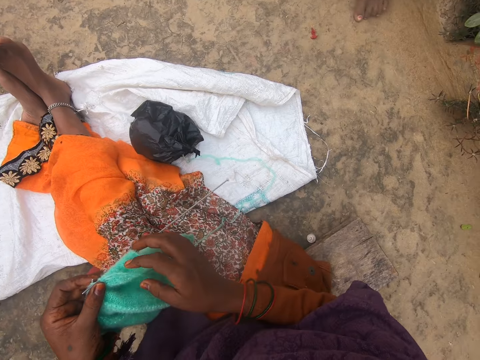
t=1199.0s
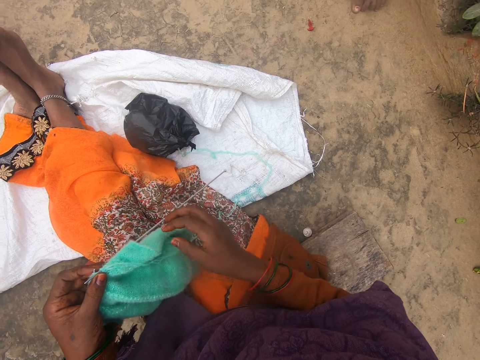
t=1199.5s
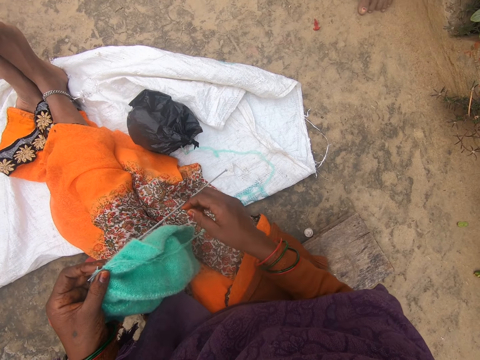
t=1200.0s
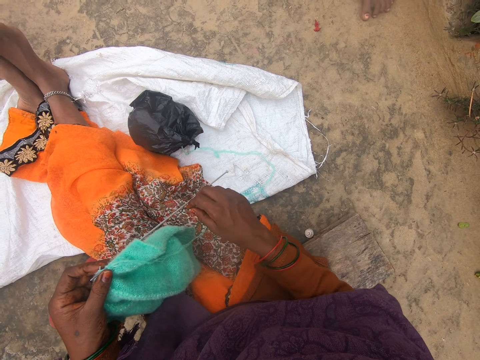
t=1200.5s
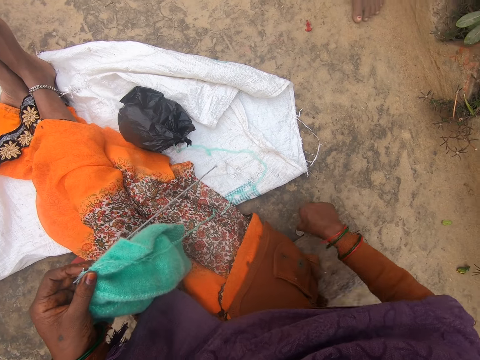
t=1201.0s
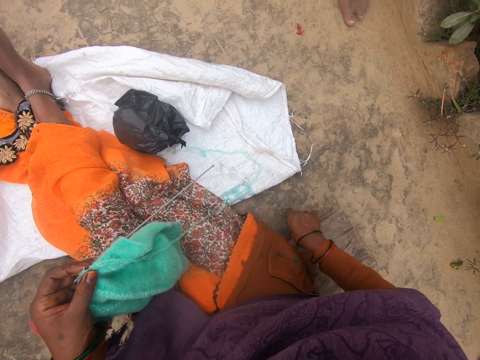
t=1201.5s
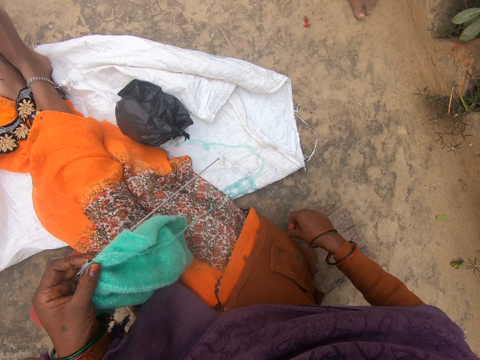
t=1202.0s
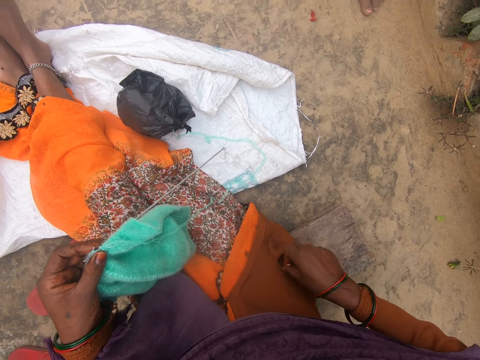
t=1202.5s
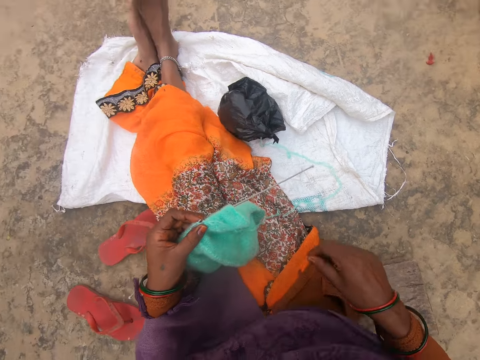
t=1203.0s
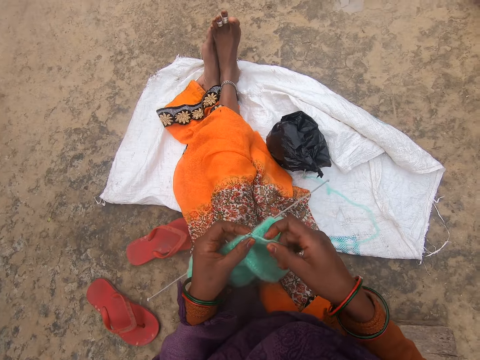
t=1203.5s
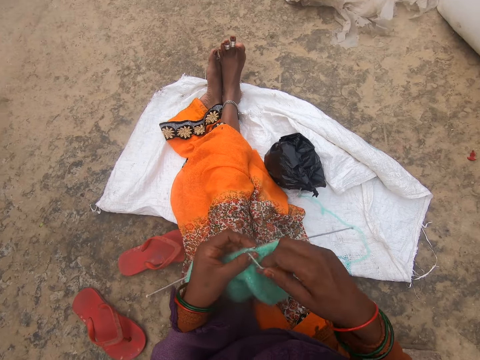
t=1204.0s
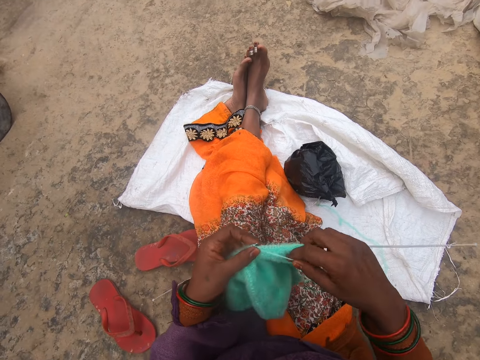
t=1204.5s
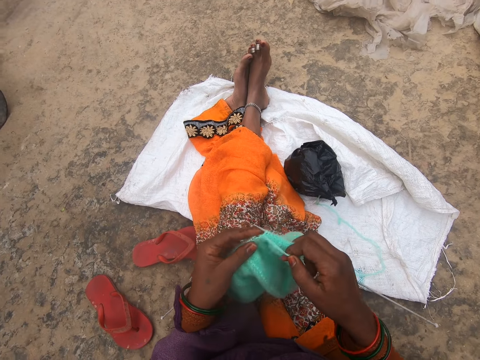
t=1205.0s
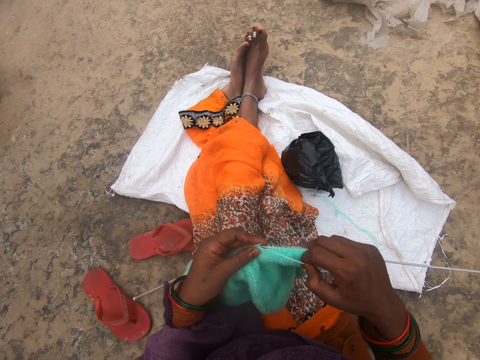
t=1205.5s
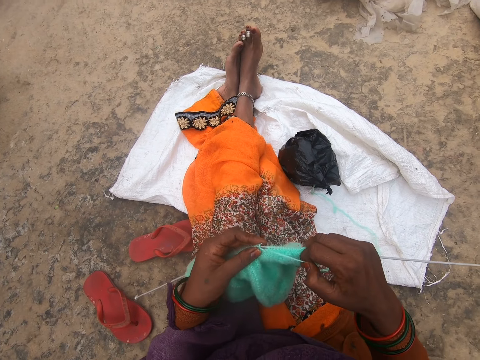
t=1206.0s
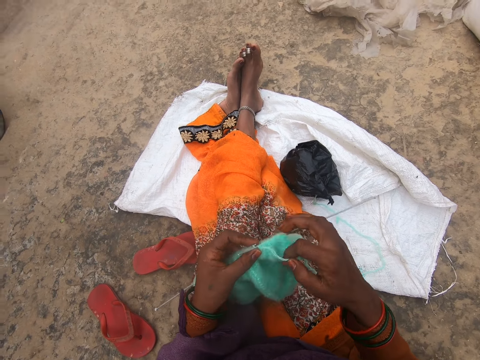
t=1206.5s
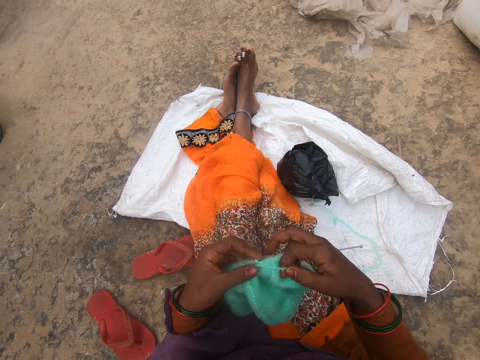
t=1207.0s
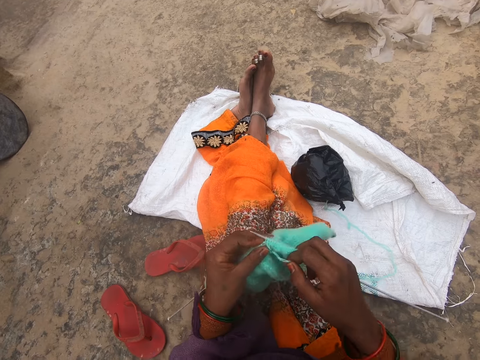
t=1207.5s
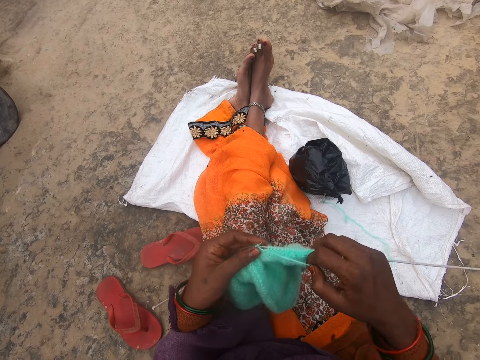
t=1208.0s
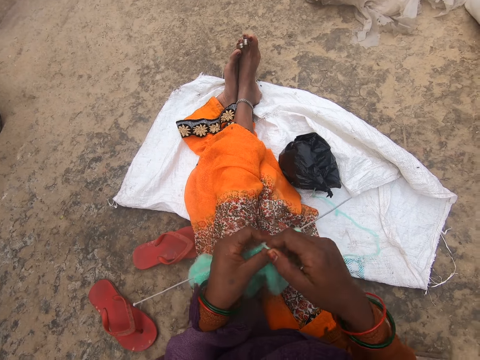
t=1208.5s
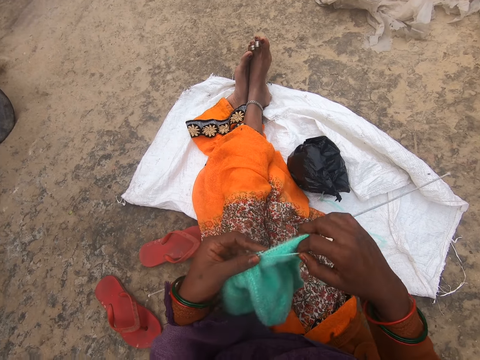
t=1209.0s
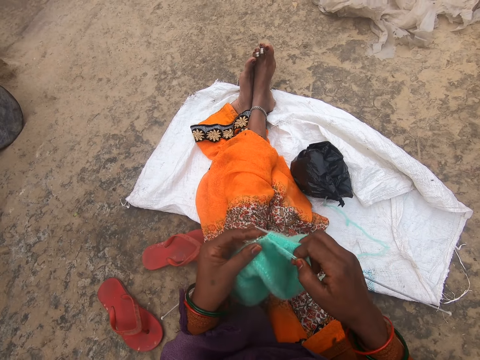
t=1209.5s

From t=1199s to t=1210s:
The camera wearer picks the coin beside her with her right hand. She puts the coin inside her pocket. She kneads the fabric with a hooked needle. She crochets with the yarn in her hand.

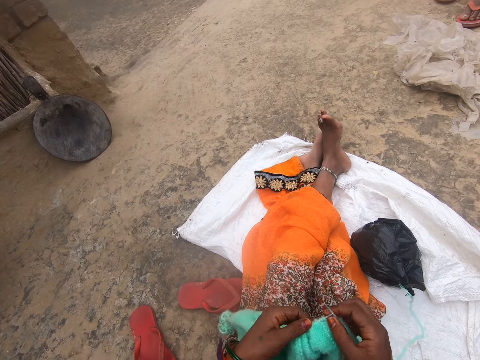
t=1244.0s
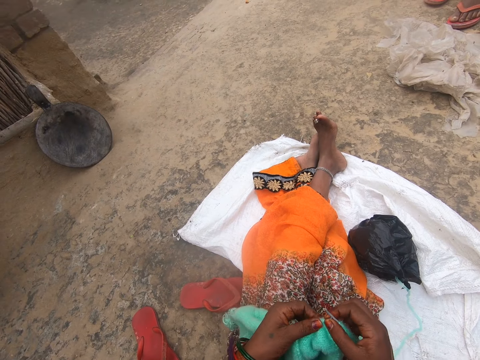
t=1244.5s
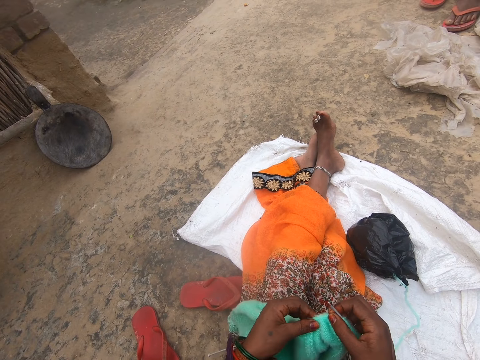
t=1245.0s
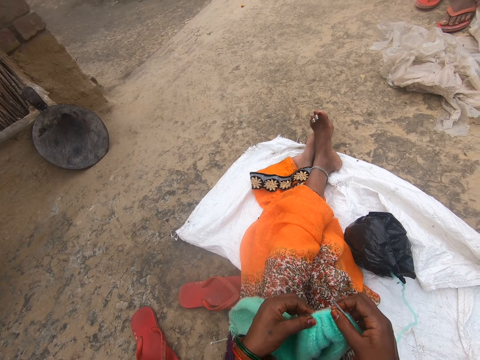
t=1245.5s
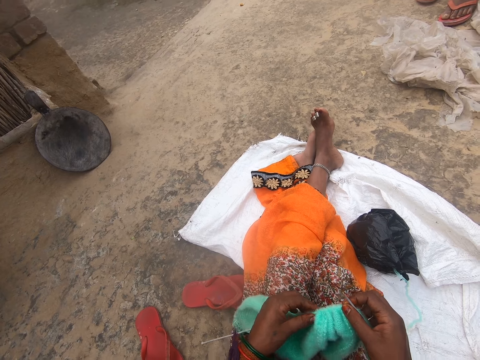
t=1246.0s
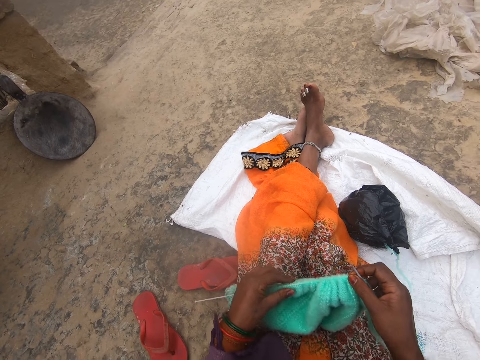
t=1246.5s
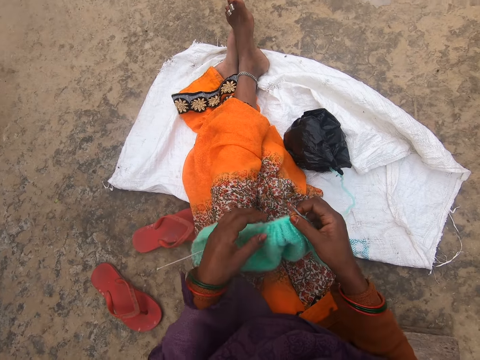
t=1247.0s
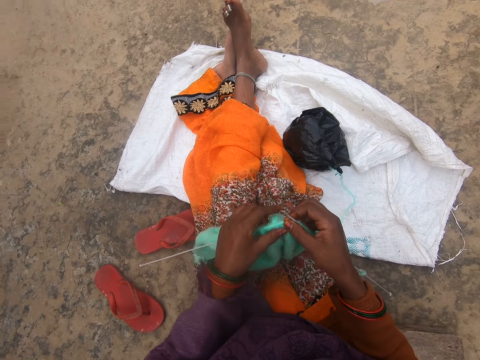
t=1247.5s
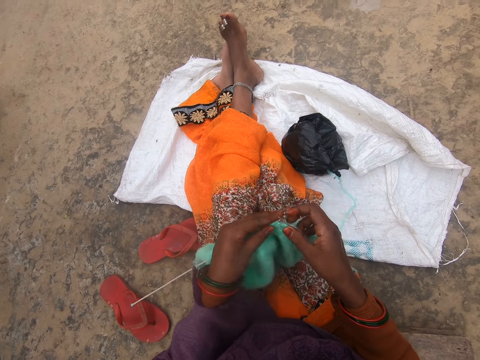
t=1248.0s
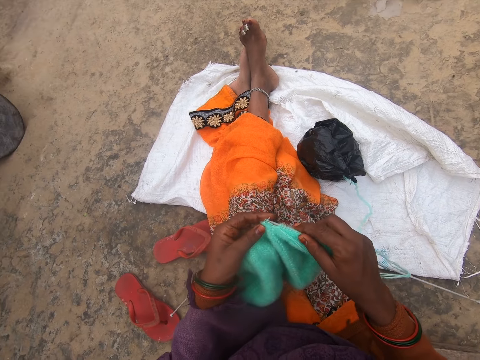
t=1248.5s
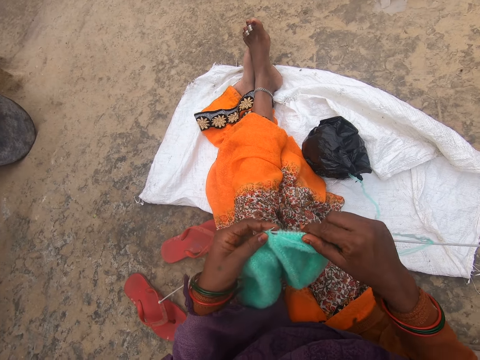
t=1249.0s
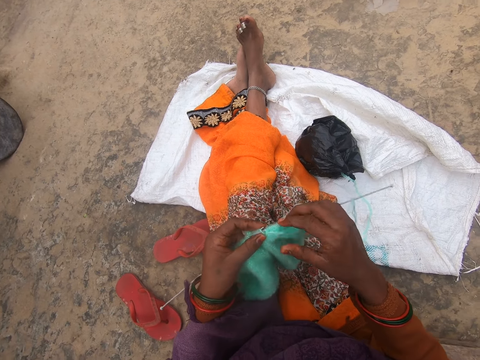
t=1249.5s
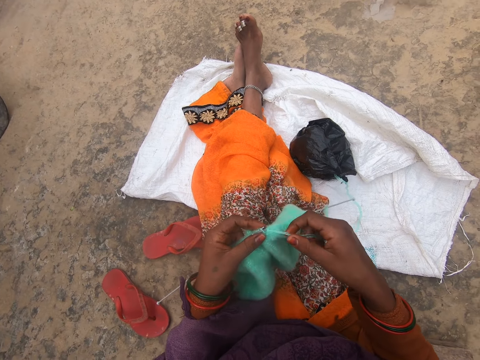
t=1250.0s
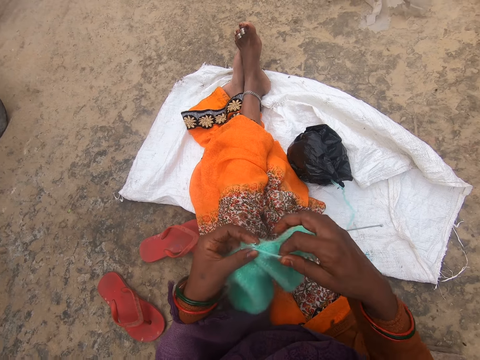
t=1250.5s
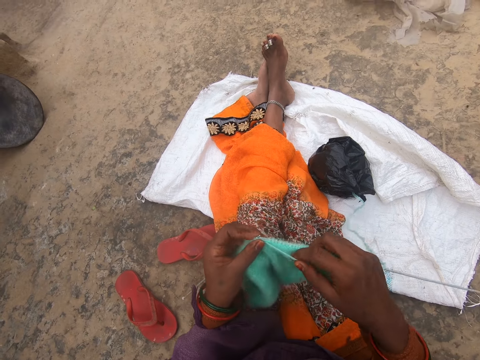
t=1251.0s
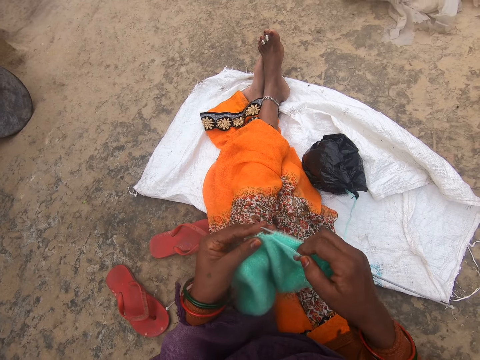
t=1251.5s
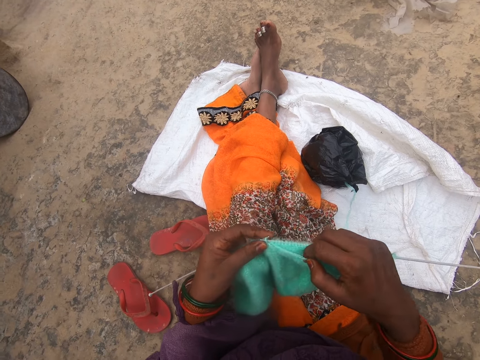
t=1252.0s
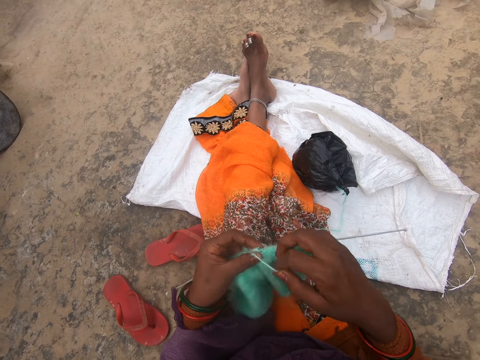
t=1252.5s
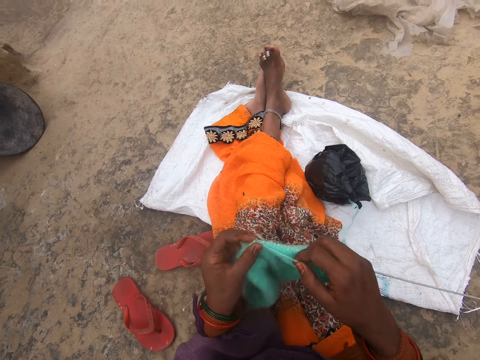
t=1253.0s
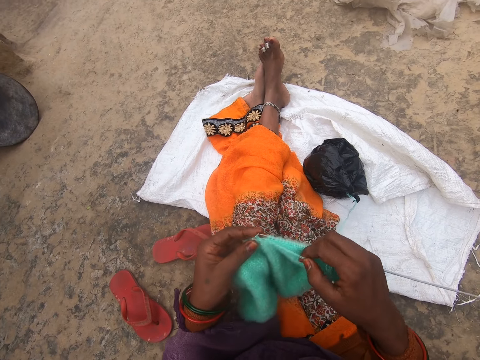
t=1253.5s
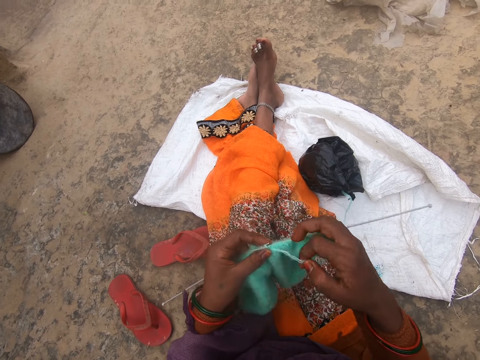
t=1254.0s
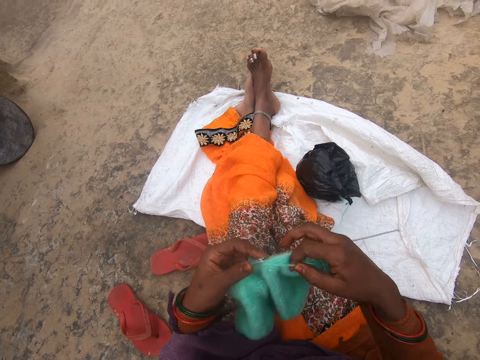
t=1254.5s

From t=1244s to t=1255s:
The camera wearer adjusts the crochet in her hand. She crochets with the yarn in her hand.

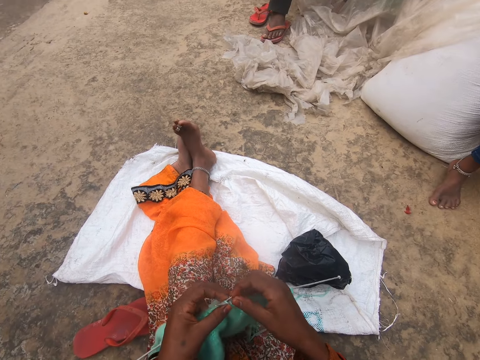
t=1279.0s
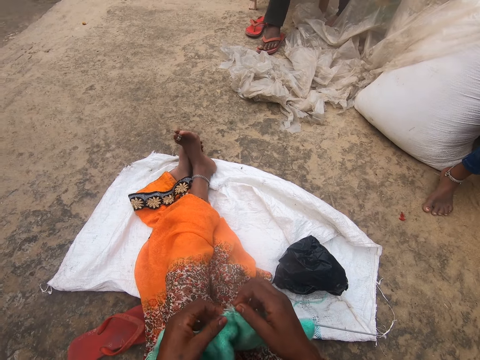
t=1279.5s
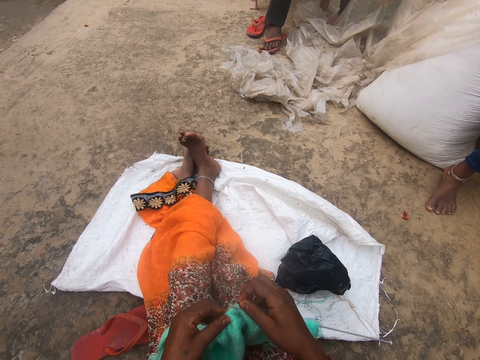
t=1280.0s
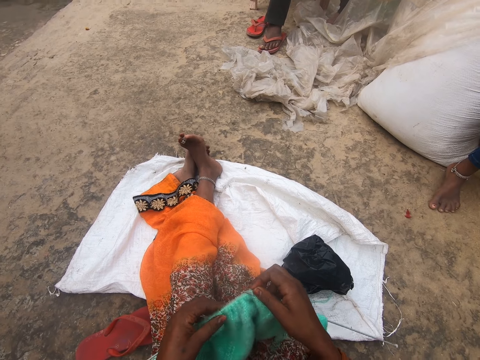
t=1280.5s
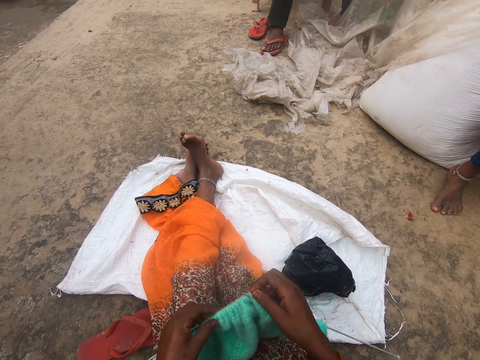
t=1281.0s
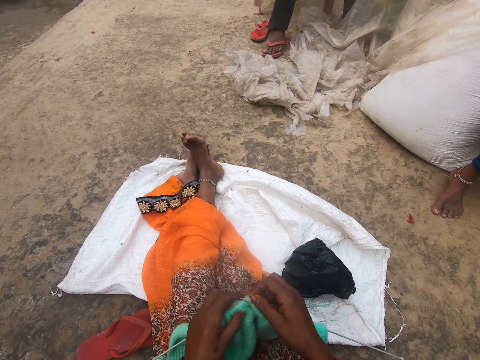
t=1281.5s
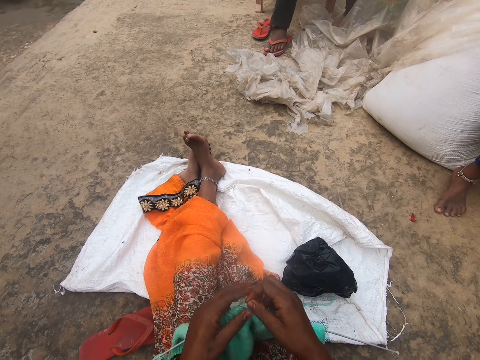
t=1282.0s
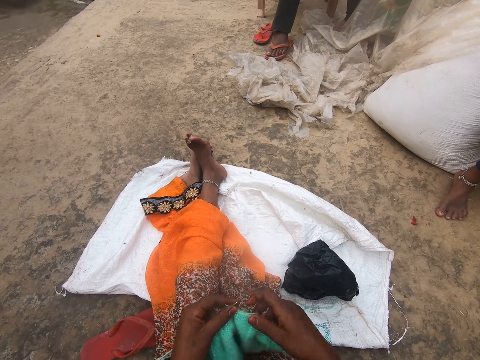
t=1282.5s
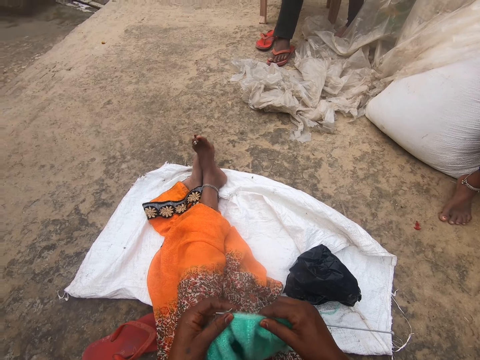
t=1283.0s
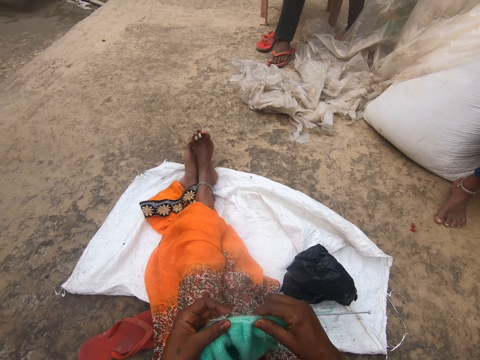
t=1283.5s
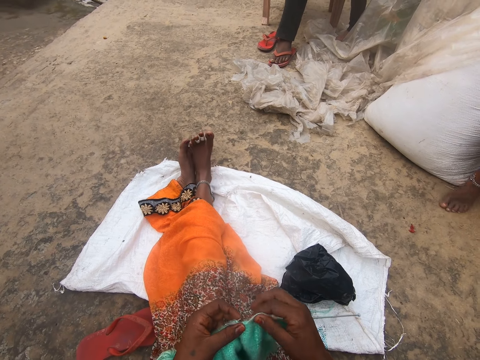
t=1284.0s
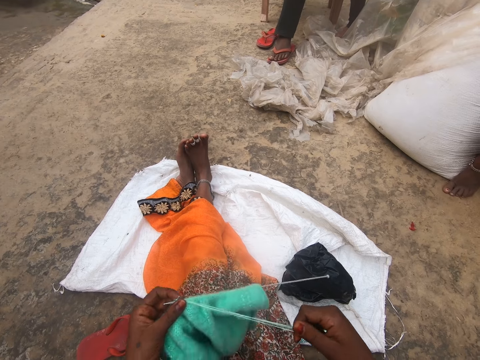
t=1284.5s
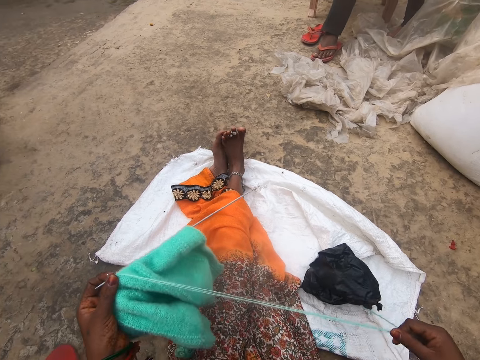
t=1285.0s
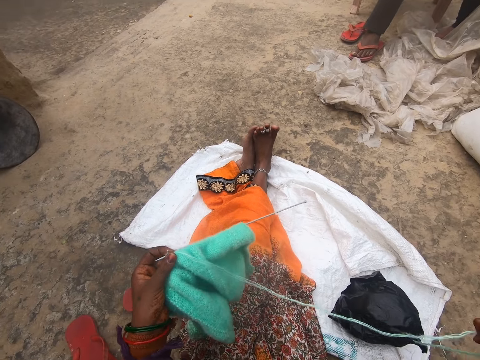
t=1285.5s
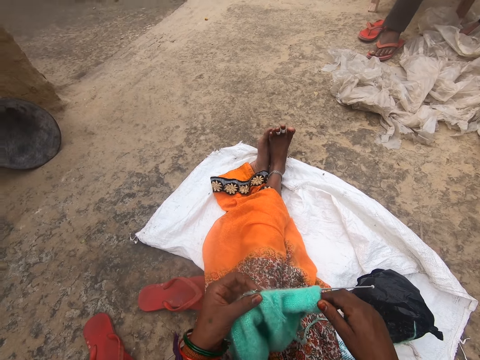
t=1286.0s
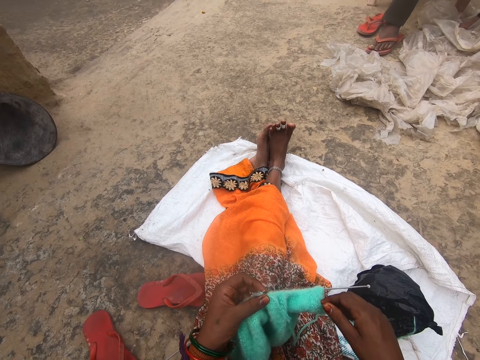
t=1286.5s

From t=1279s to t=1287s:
The camera wearer strengthens the fabric. She adjusts the yarn with her right hand.
